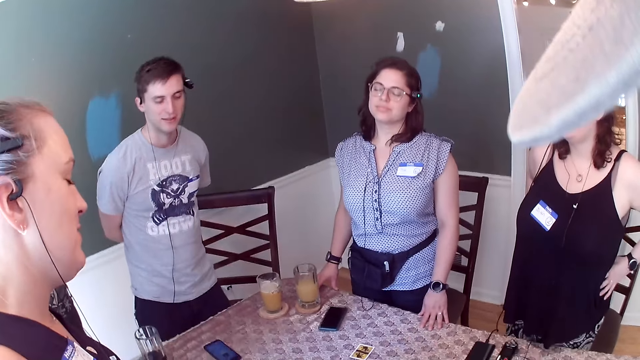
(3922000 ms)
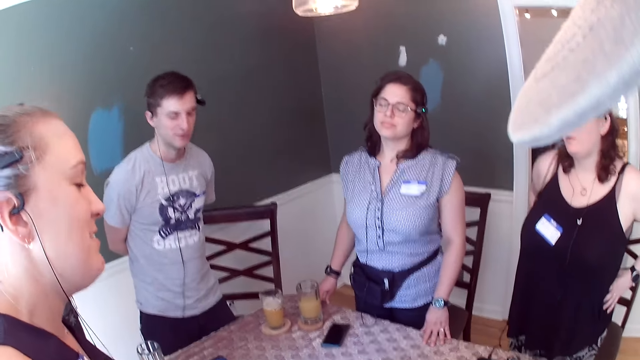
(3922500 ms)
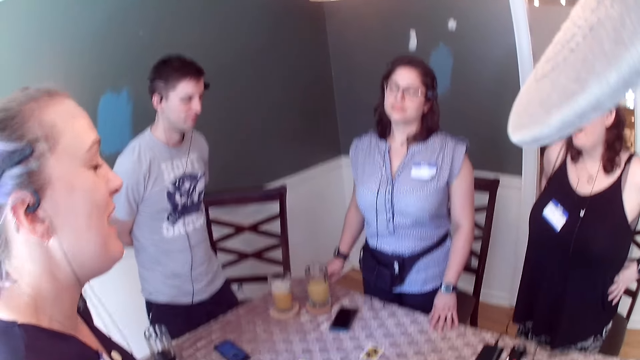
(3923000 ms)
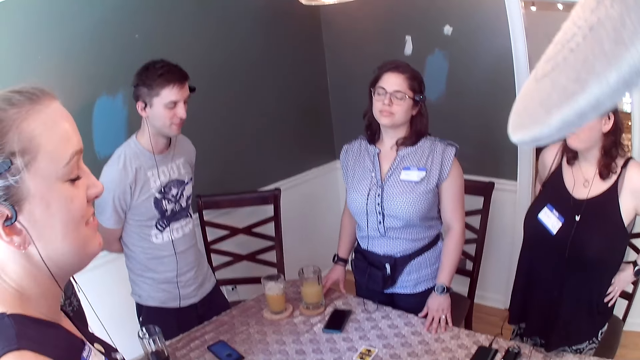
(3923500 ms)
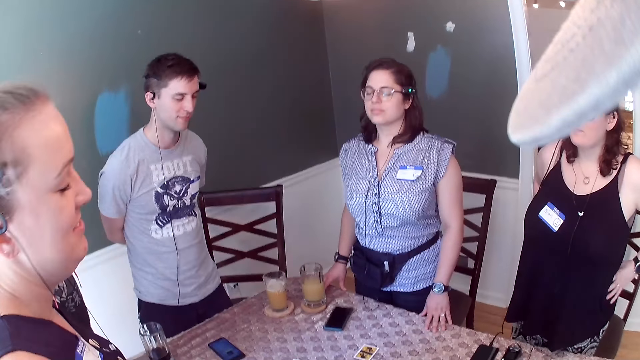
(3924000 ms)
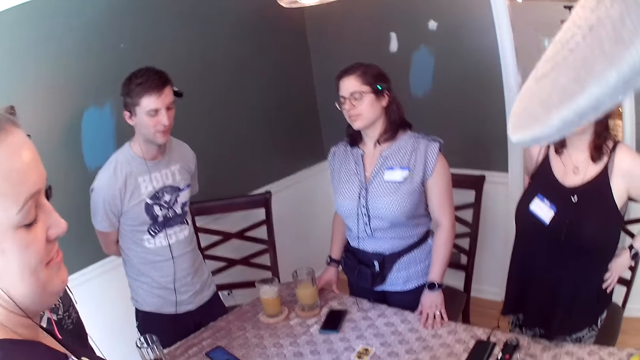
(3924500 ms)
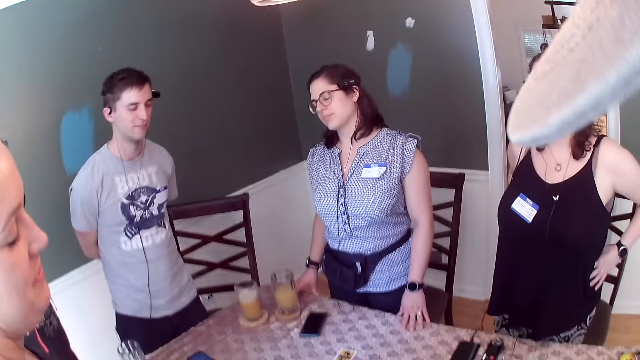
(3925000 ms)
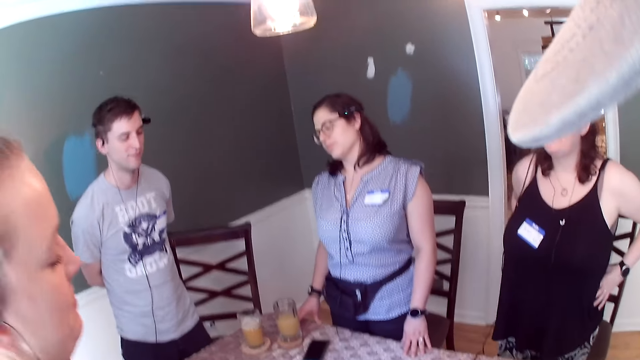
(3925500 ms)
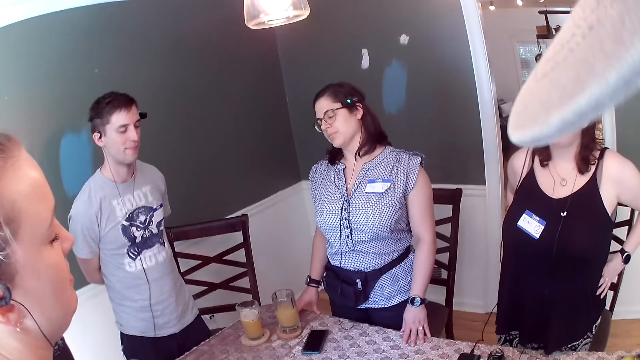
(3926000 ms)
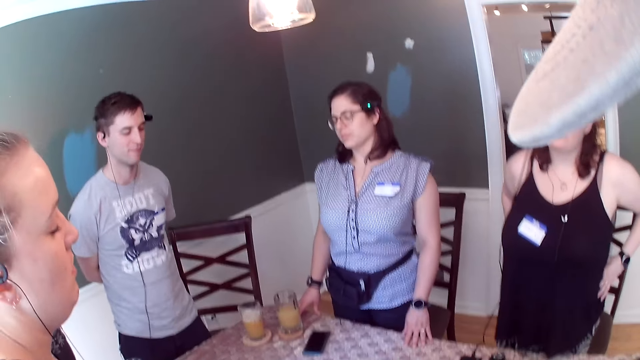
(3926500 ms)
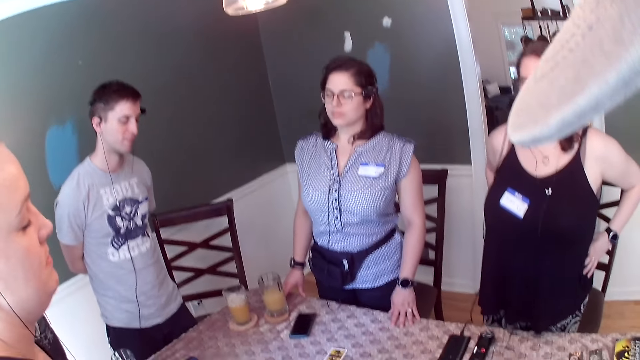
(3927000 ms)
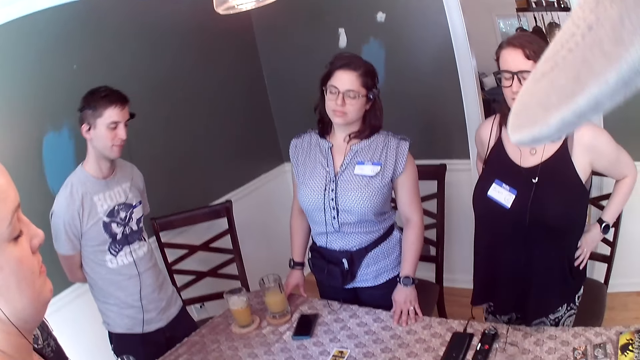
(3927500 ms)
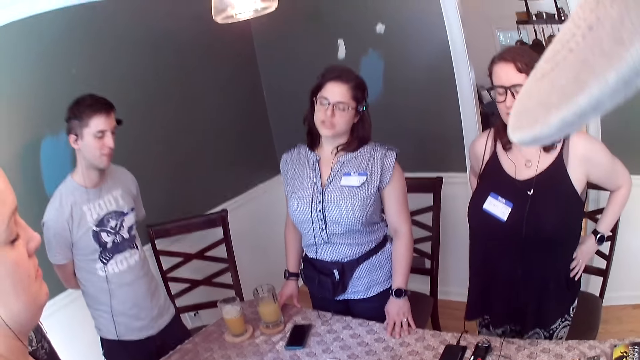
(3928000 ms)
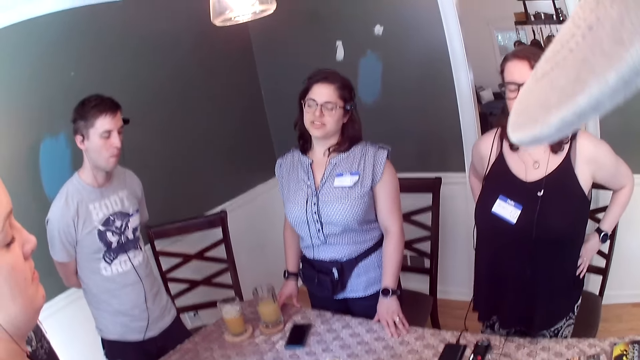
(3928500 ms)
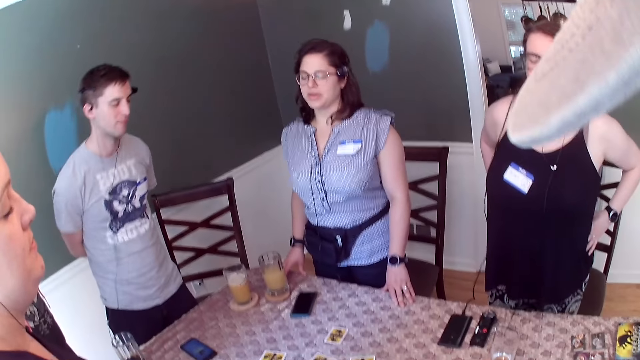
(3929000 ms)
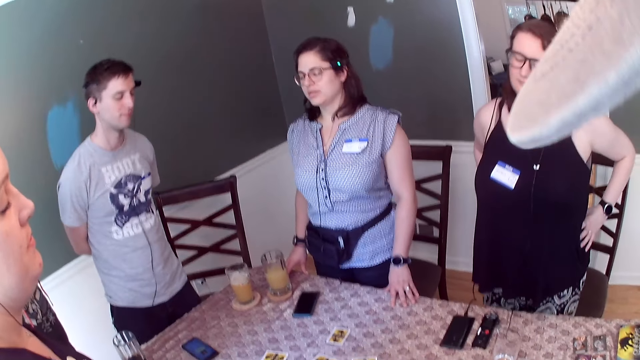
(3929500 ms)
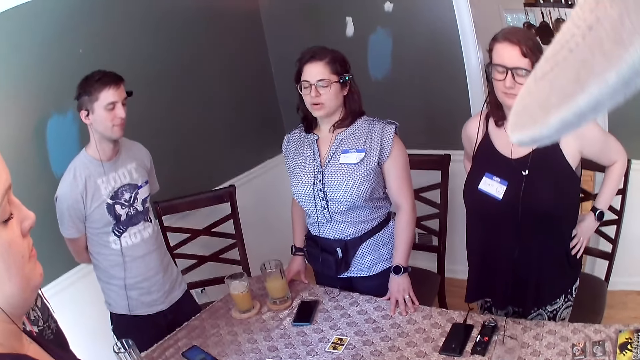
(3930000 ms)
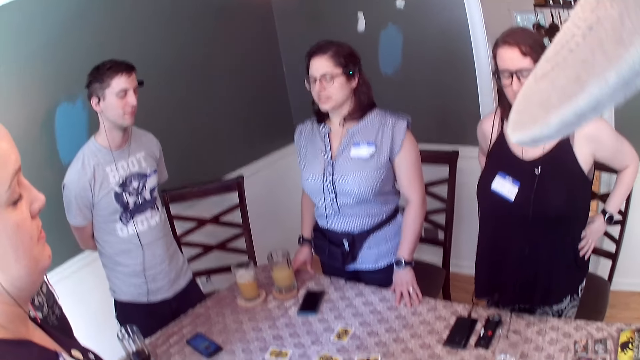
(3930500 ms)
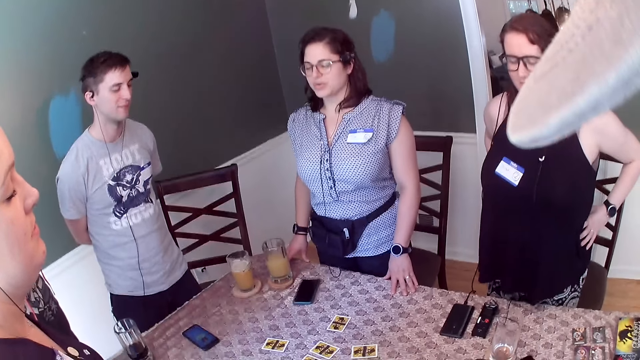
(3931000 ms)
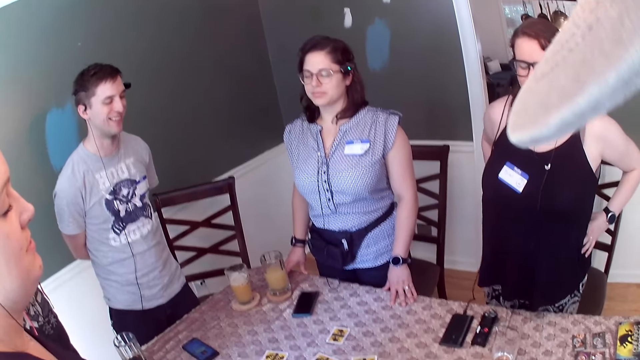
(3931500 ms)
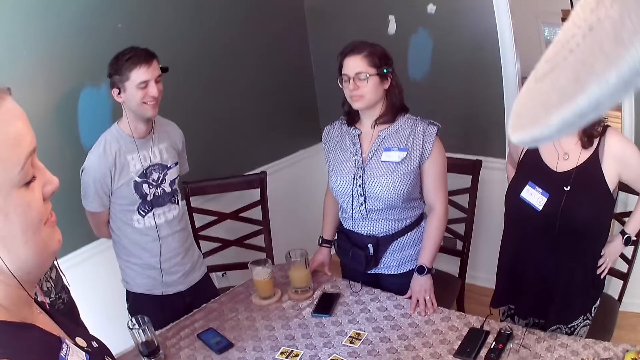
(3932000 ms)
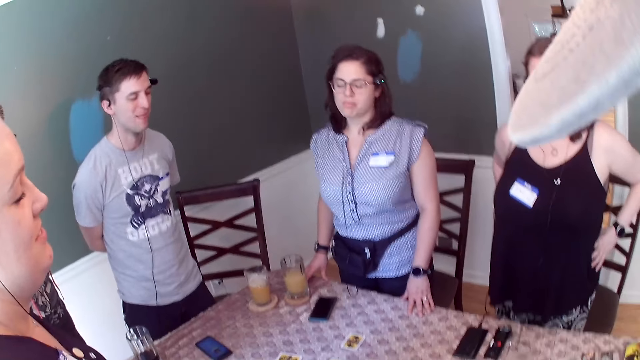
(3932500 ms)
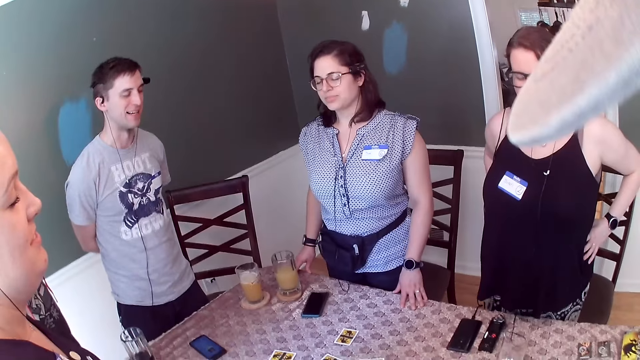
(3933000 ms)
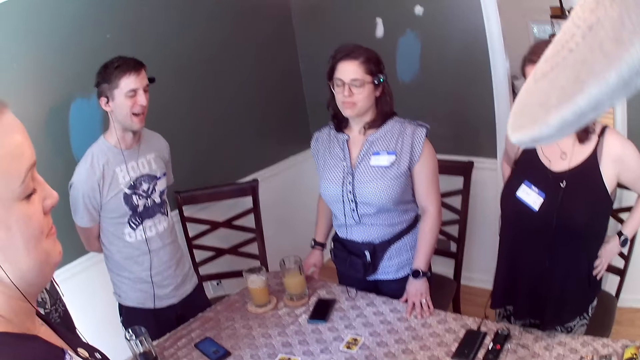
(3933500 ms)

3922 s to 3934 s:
A female converses with another female. The other female converses with a male.

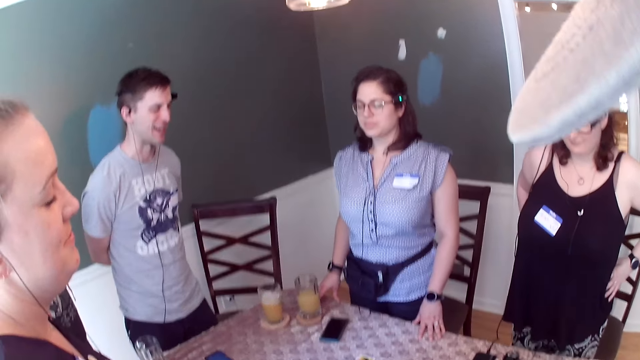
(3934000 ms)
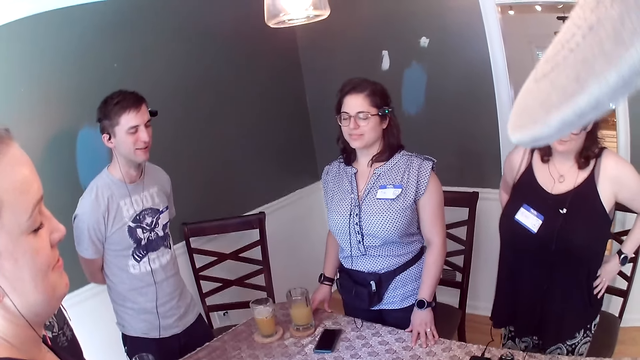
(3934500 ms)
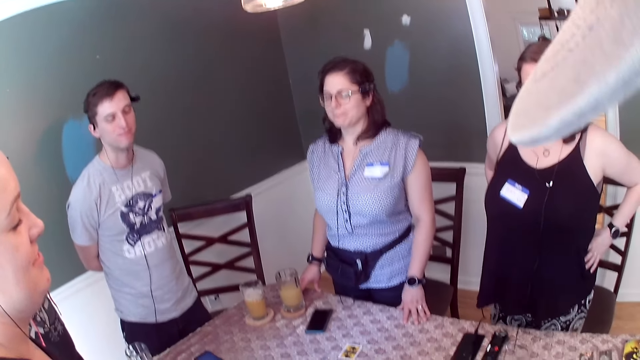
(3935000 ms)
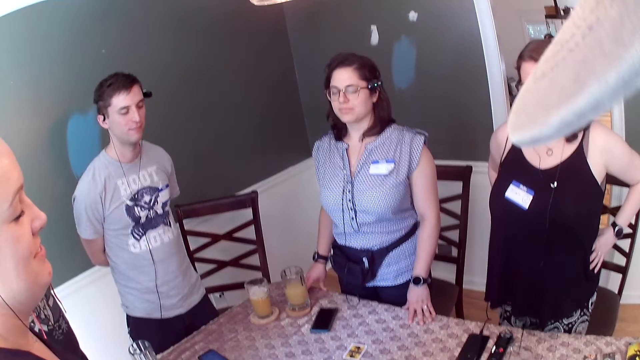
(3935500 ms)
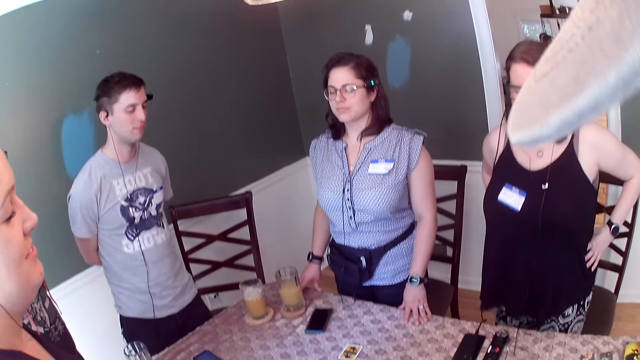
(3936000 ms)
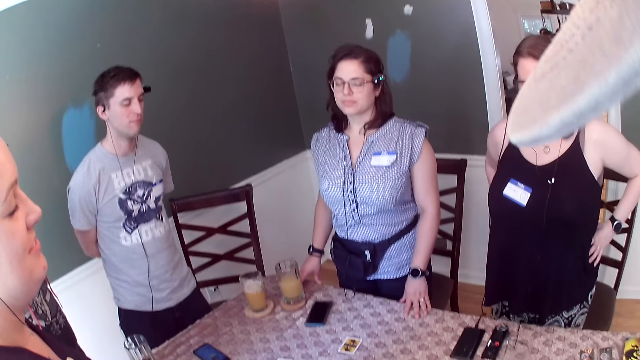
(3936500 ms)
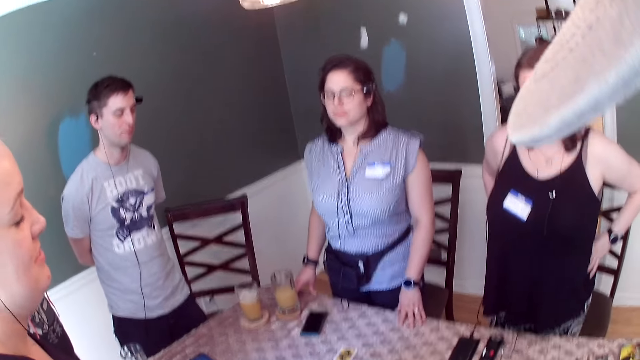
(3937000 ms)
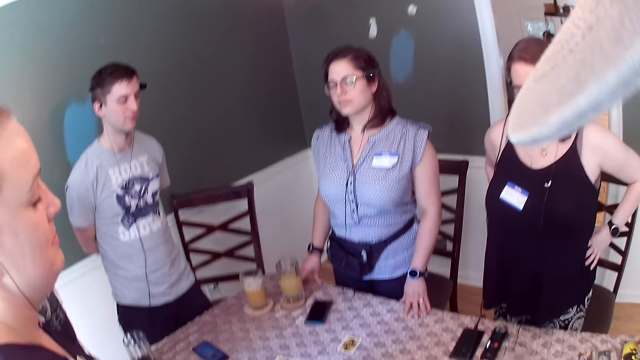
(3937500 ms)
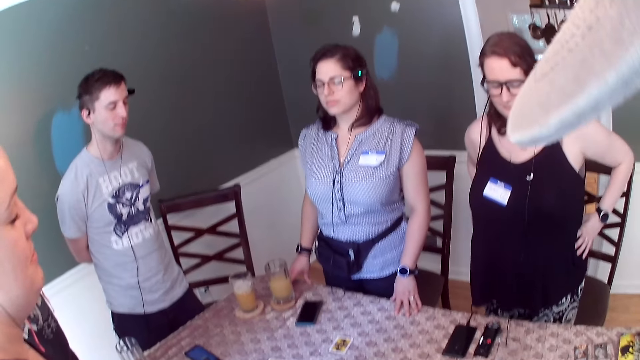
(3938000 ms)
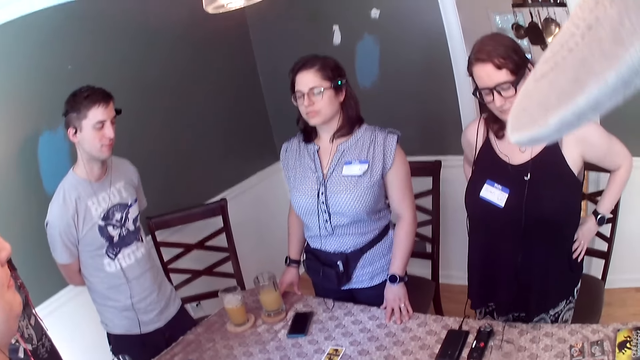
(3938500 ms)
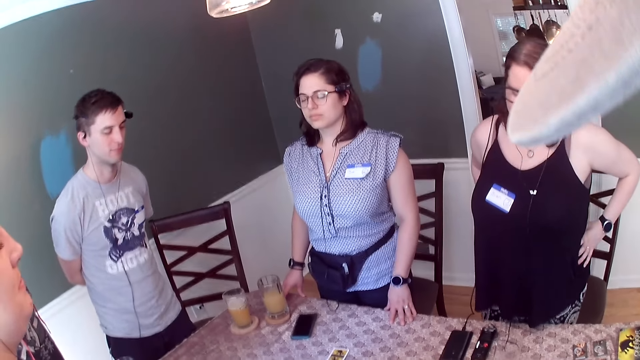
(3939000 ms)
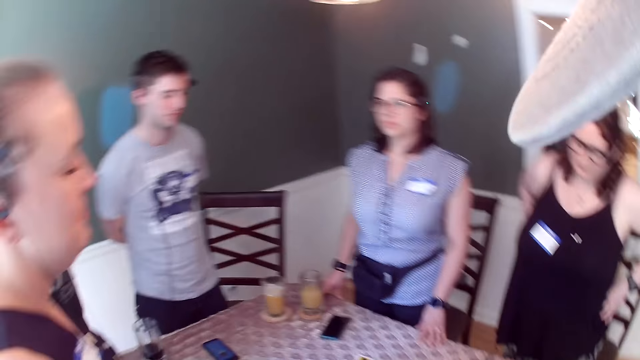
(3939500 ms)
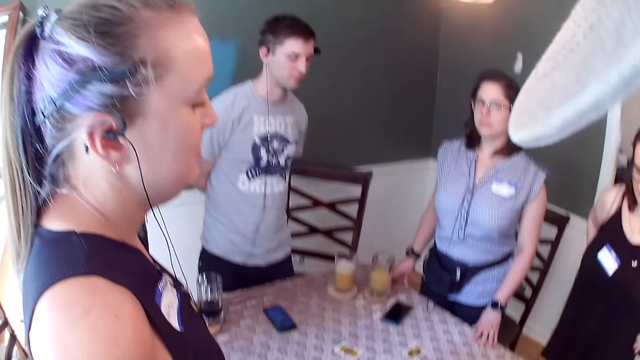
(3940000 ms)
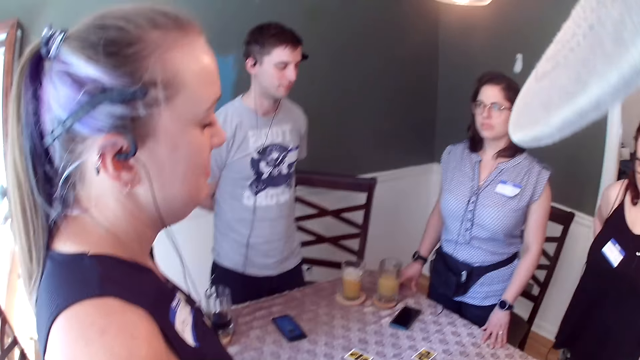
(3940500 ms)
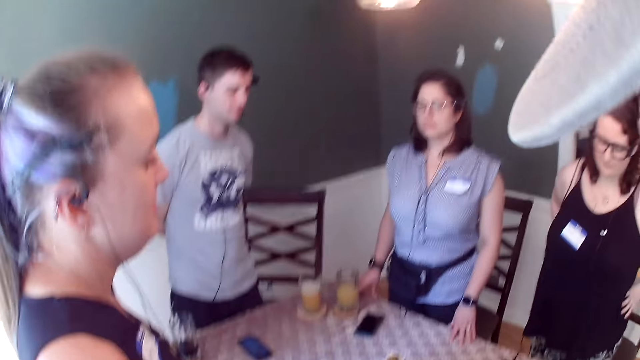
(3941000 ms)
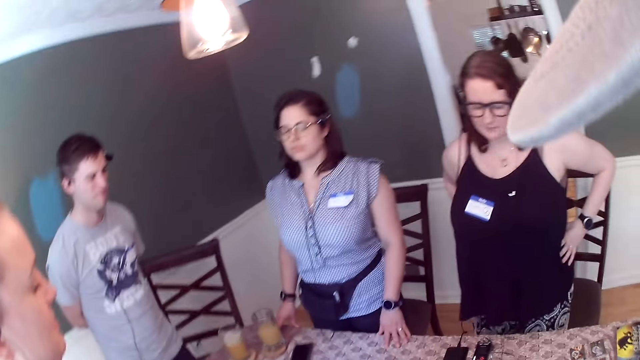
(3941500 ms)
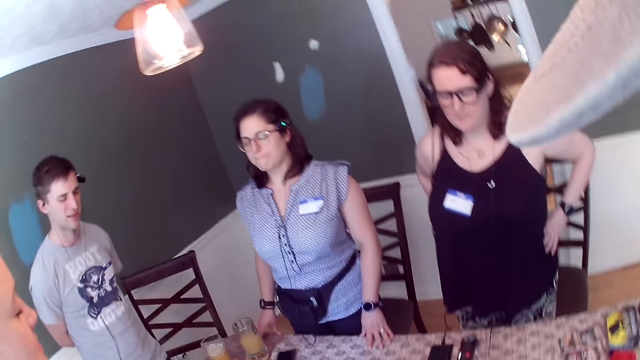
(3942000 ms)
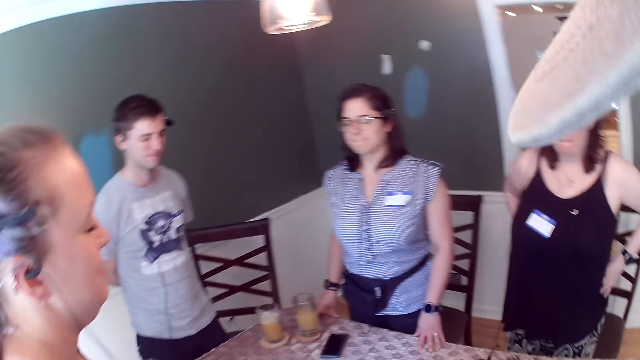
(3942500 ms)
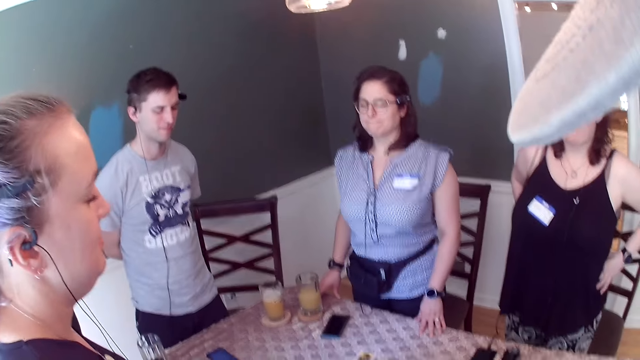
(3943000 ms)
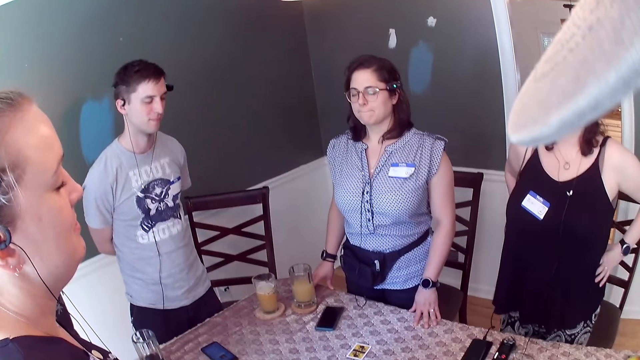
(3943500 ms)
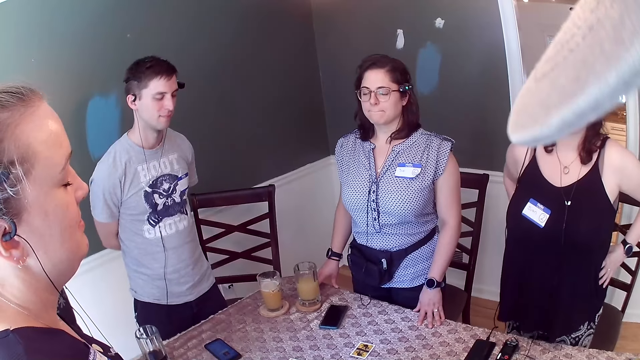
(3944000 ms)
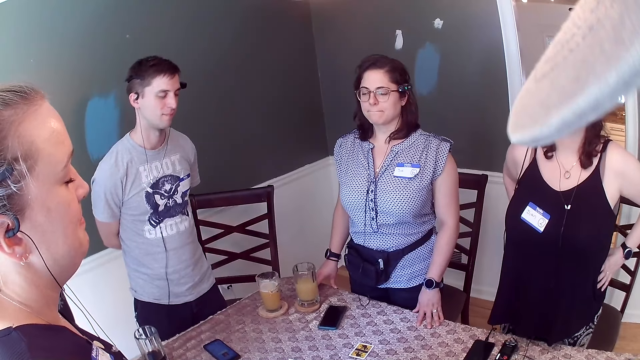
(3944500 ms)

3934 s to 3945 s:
The camera wearer dances to the tune.
